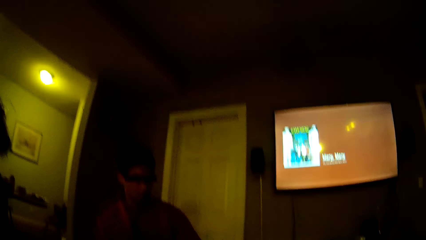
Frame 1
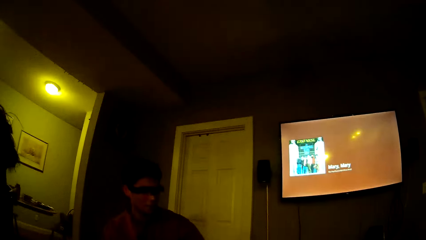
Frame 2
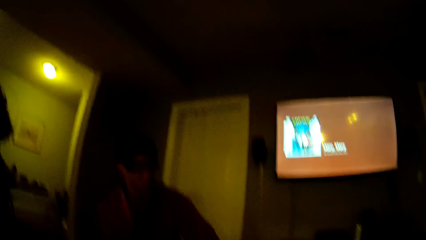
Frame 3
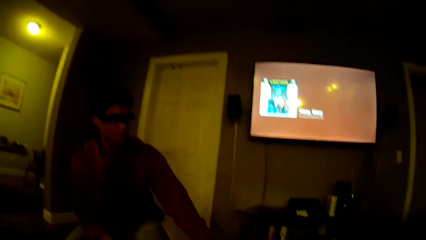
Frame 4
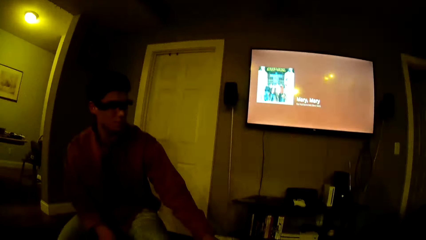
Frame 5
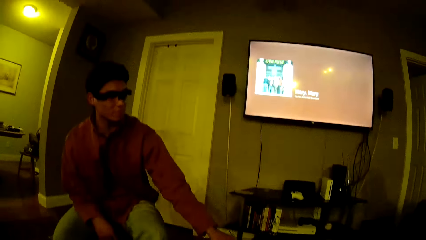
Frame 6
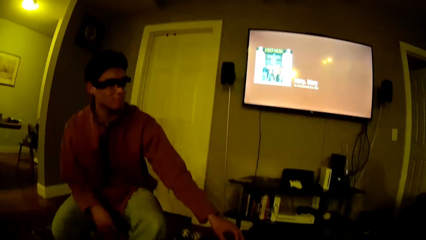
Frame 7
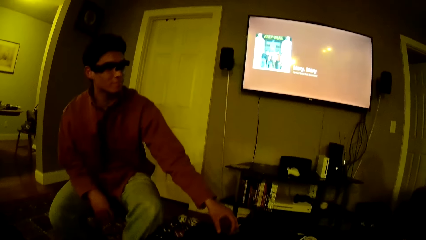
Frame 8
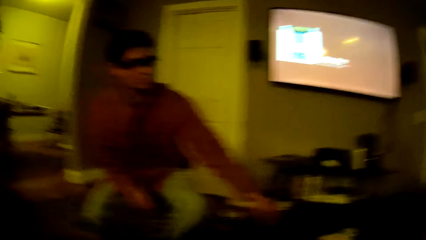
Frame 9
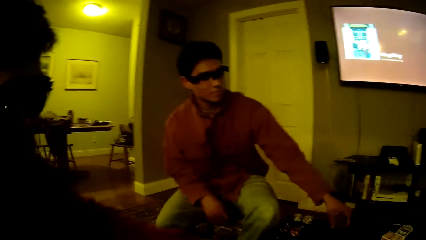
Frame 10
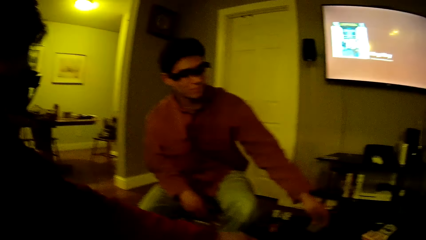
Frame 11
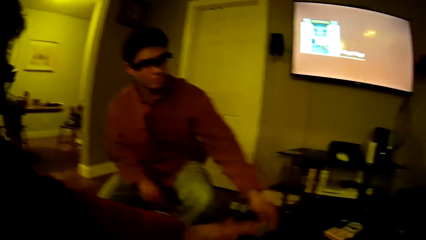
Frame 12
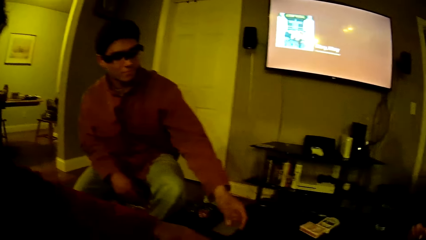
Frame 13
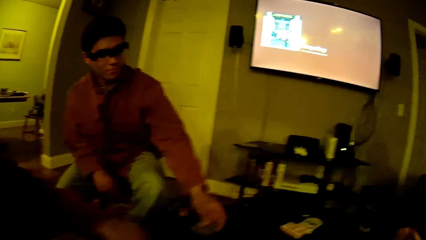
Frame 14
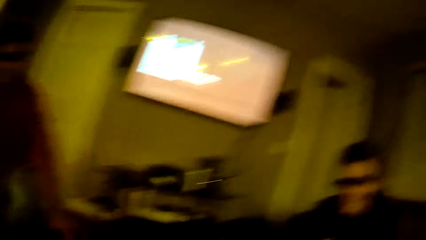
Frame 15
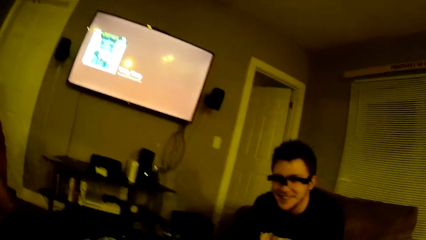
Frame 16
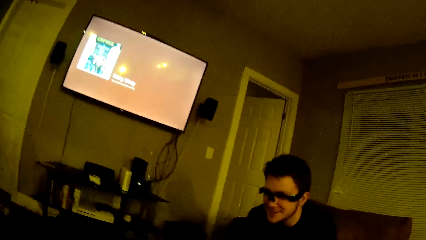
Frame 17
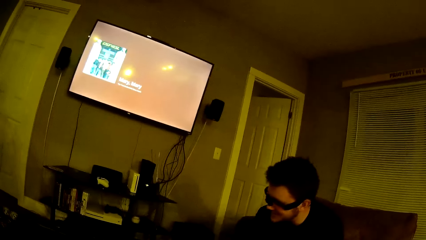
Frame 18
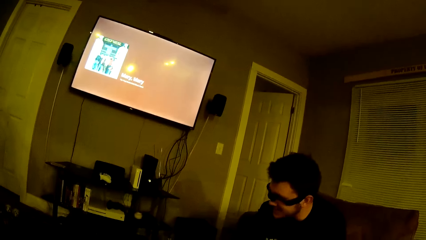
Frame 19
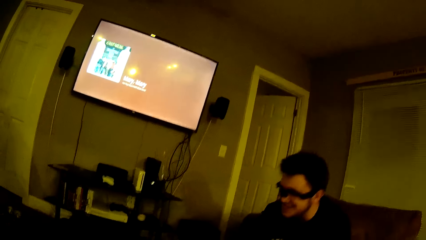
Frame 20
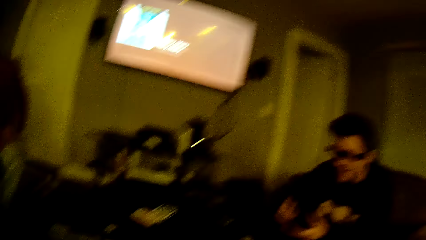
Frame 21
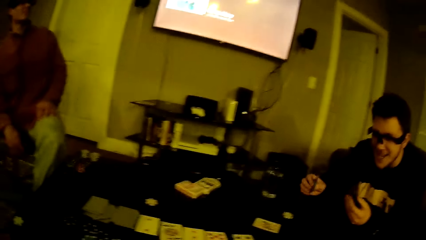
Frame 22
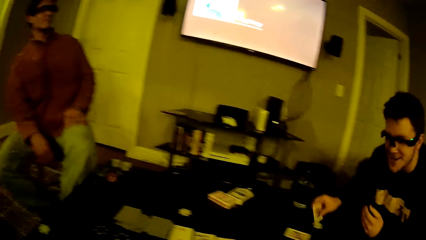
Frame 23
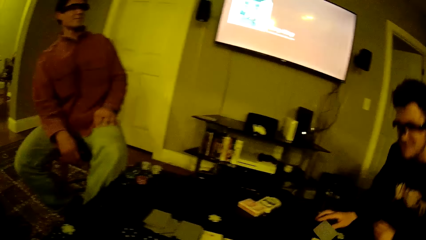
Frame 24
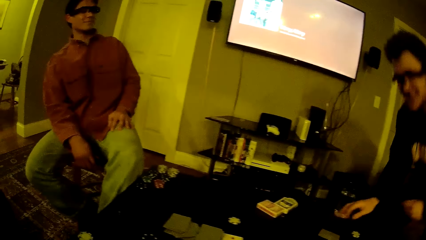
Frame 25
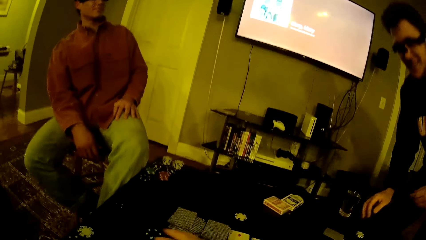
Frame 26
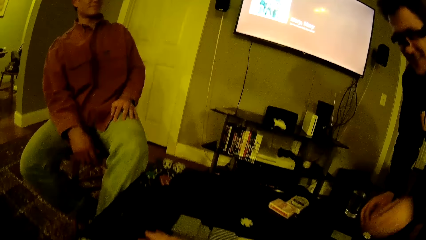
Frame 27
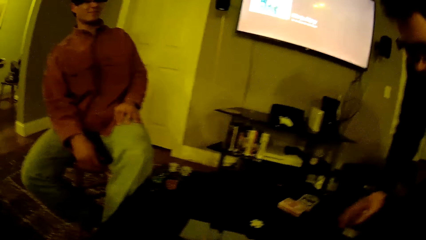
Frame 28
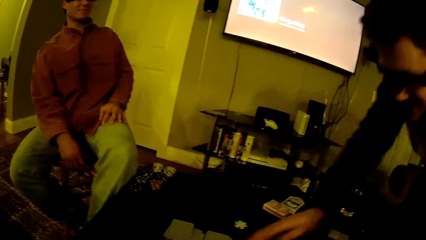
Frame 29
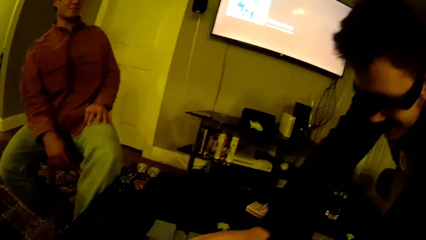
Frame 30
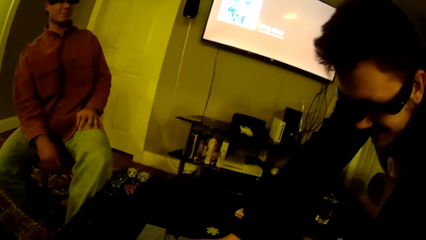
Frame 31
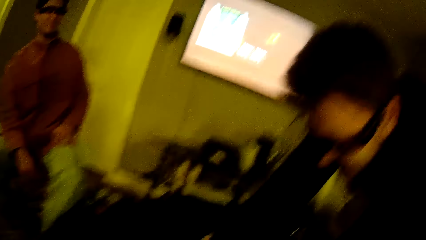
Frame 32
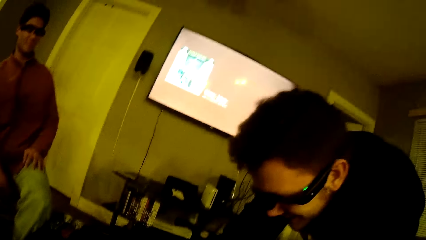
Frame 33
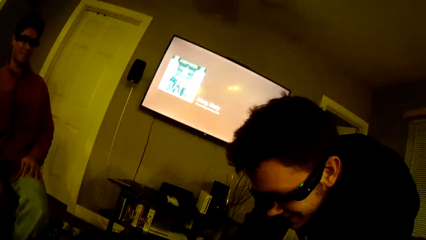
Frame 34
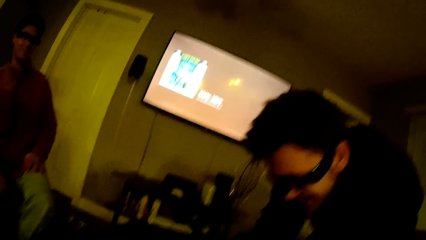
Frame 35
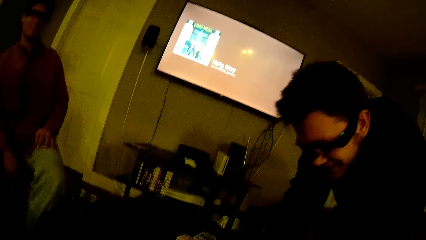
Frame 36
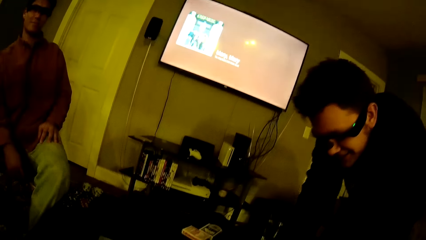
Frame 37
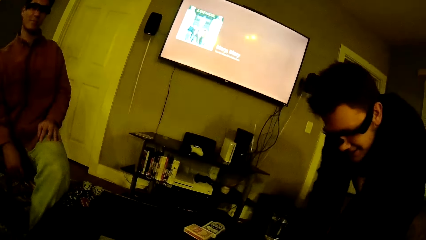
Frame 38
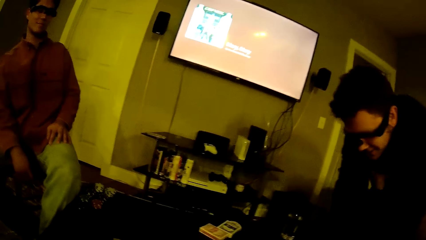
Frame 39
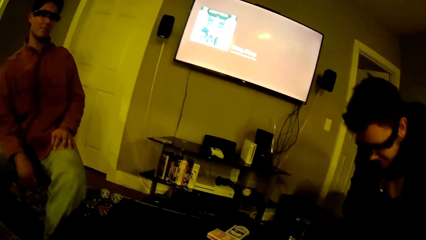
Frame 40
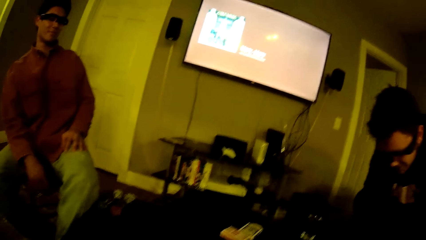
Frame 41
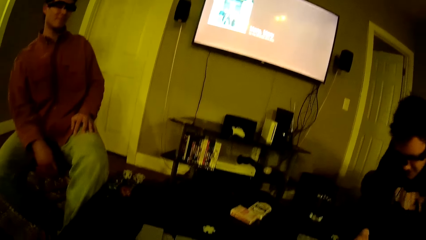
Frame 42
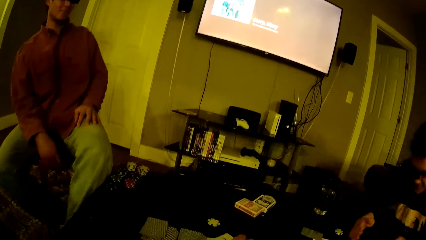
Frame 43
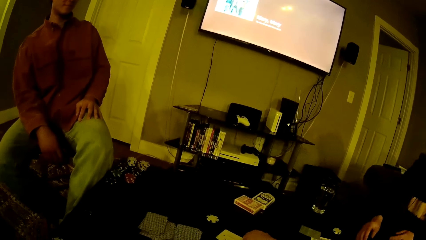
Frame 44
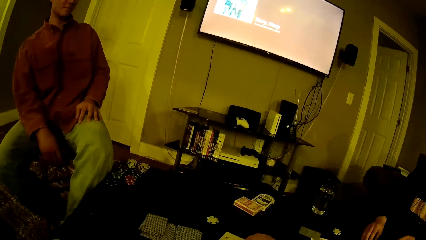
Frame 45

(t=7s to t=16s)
The camera wearer looks around. A man picks a card from the table with his left hand. Another man picks a card from the table. A third man drops the card from his right hand on the table and stands from a chair. The camera wearer picks a chip from the table with his right hand. A fourth man bends. The third man sits on the chair. The camera wearer picks a card from the table with his right hand.

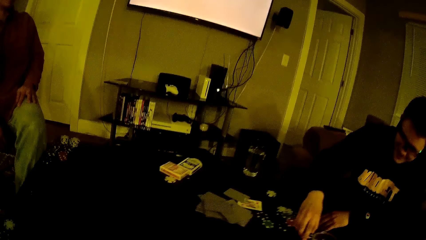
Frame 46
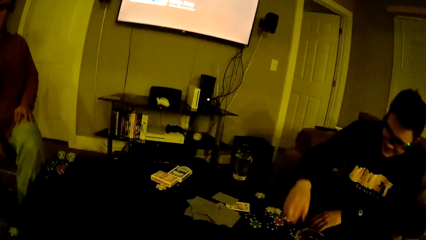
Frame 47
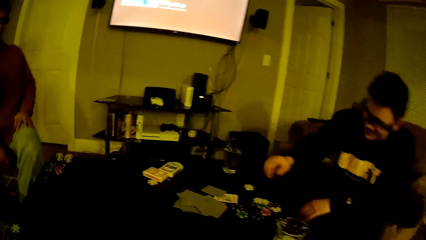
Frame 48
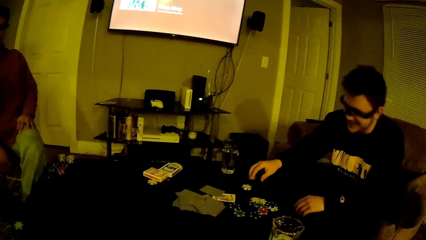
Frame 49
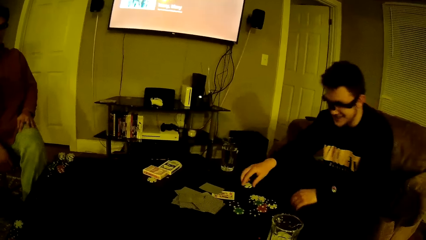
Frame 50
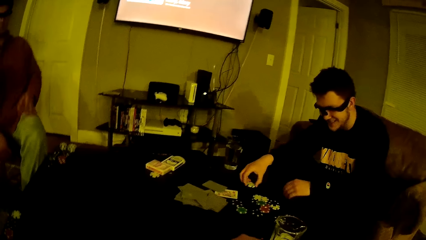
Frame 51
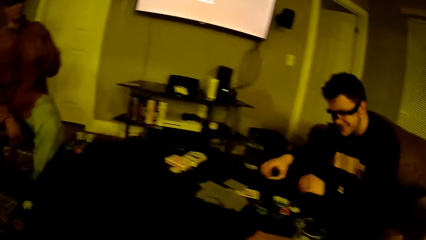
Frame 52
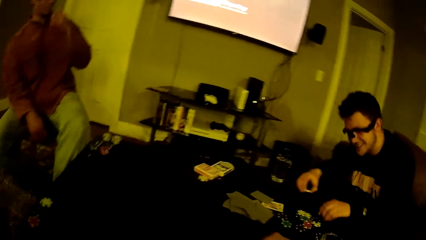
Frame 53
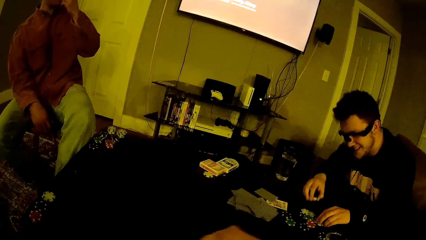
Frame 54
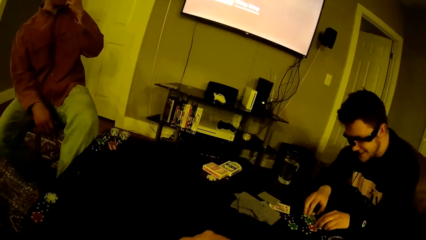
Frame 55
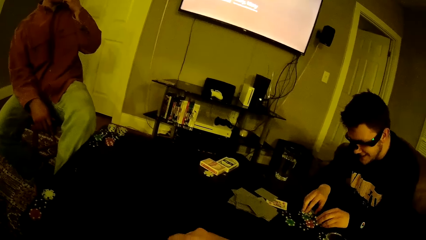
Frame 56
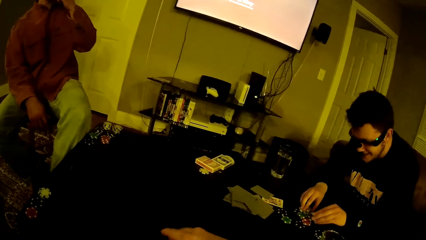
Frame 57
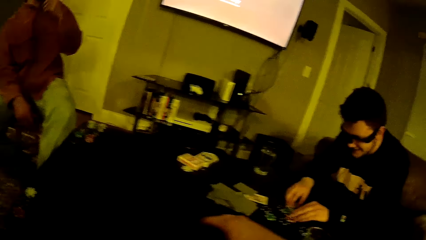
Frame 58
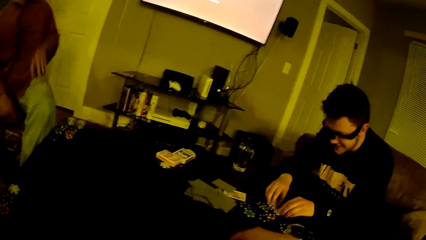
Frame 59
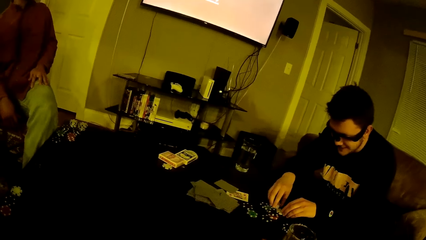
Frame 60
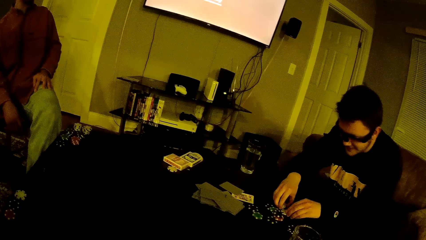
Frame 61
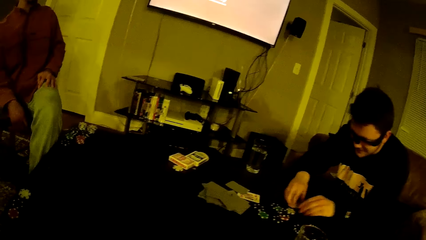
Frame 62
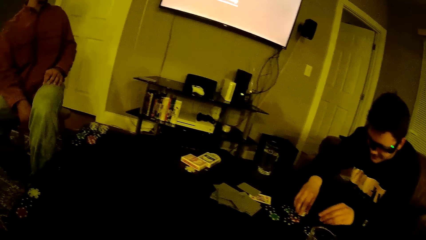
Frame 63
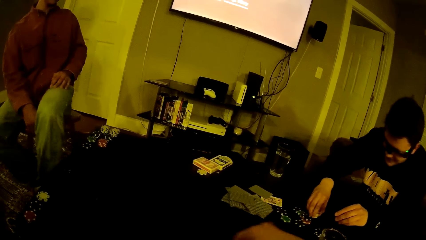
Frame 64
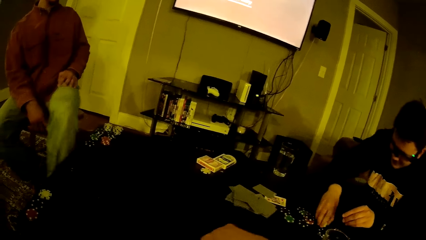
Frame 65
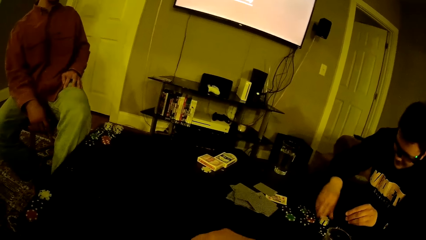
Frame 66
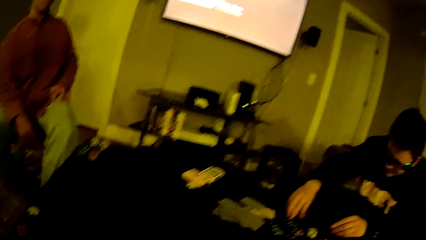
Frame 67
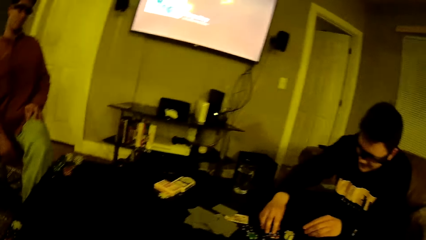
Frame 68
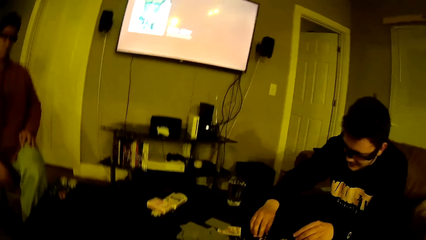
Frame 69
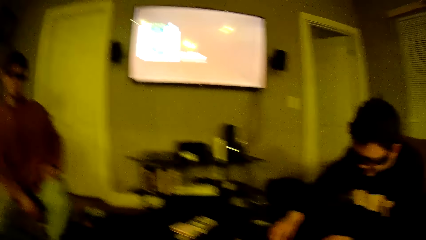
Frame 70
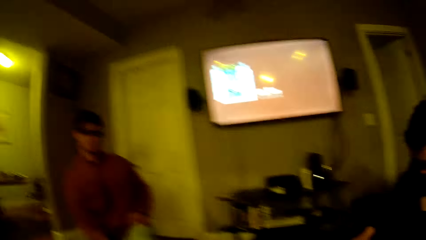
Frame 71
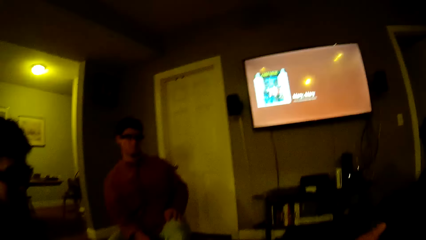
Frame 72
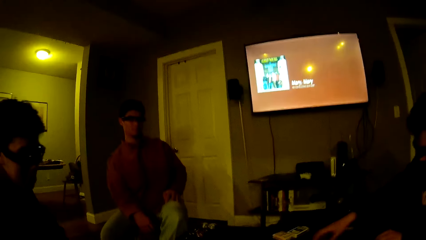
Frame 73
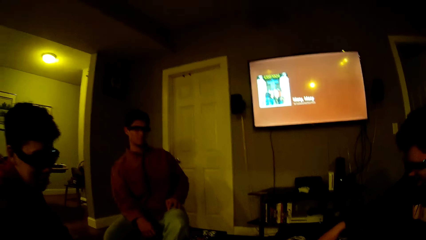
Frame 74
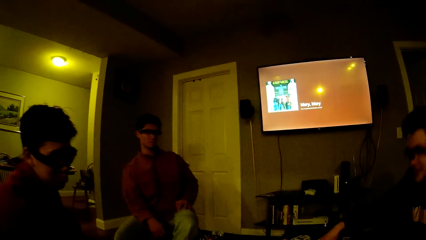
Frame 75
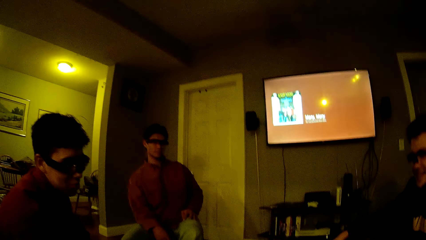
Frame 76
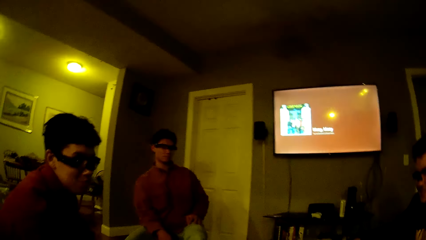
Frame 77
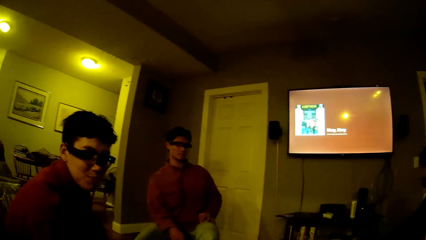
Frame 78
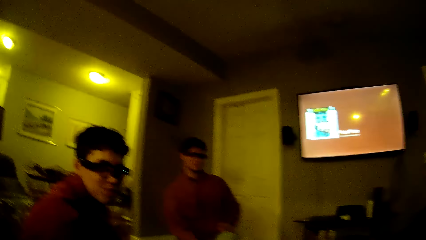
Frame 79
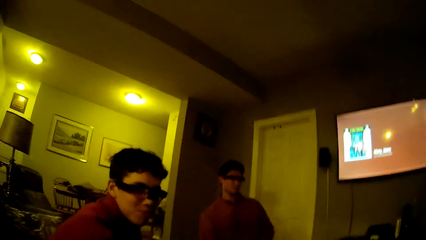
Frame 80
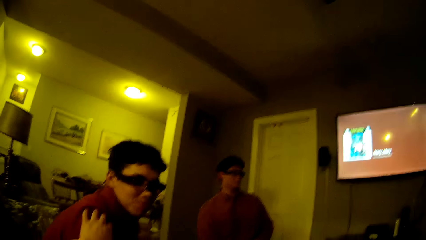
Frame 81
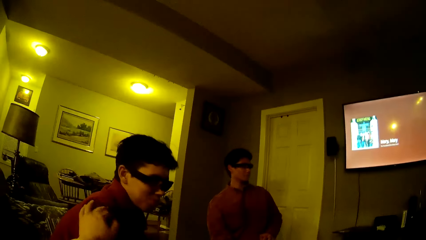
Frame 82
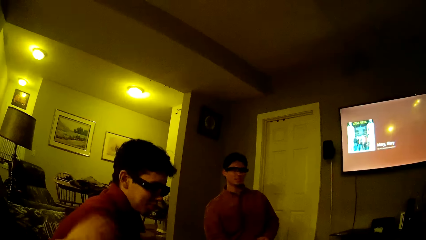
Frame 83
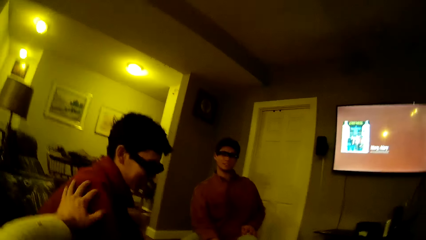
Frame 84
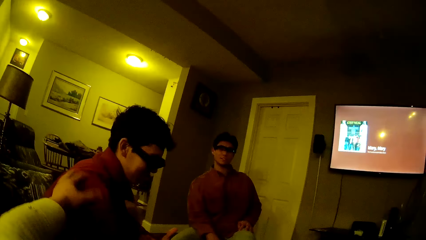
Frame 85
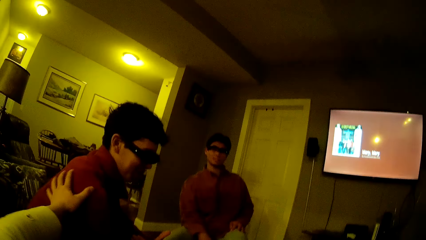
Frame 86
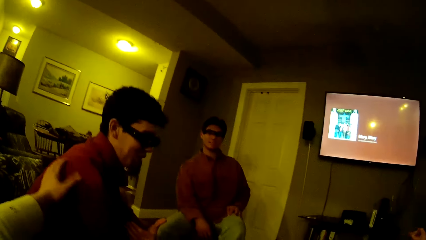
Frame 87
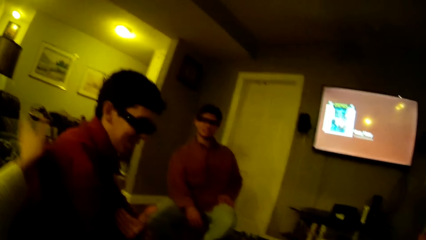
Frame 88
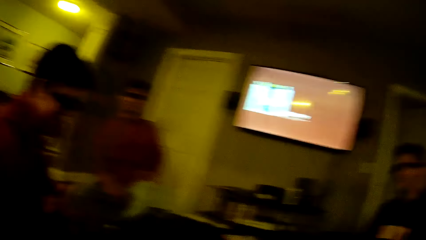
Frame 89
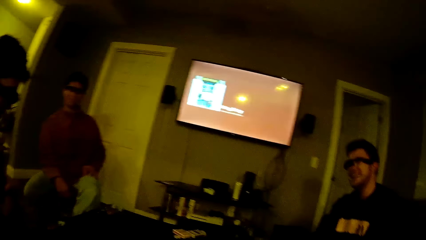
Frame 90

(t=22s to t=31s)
A man drops the chip on the table from his right hand. The man picks a chip on the table with his right hand, touches a chip on the table with his left hand, and stacks the chips on the table with his right hand. Another man shakes his leg. The first man touches the chip on the table with his right hand. The camera wearer looks around. He touches a third man with his left hand. He holds the man.
